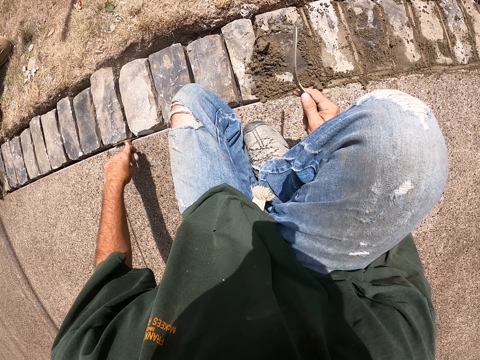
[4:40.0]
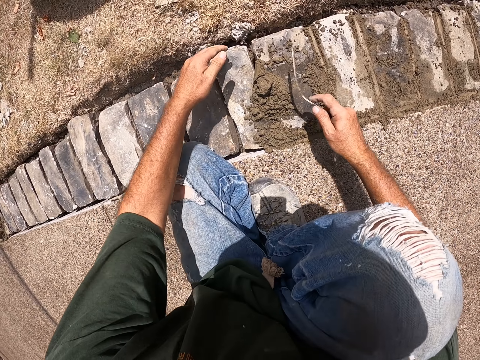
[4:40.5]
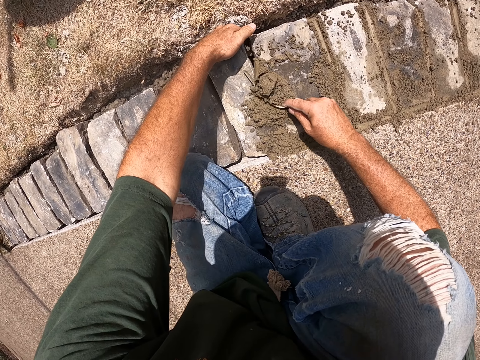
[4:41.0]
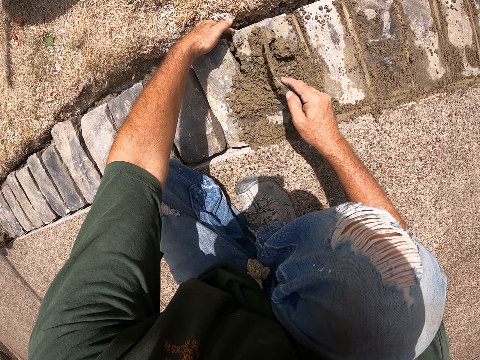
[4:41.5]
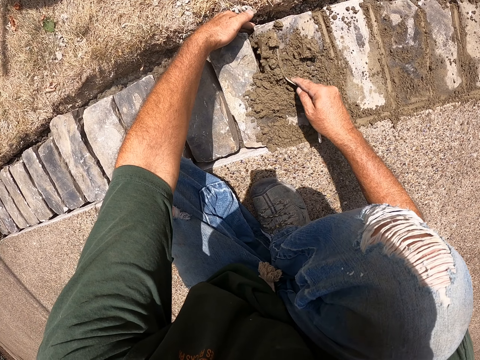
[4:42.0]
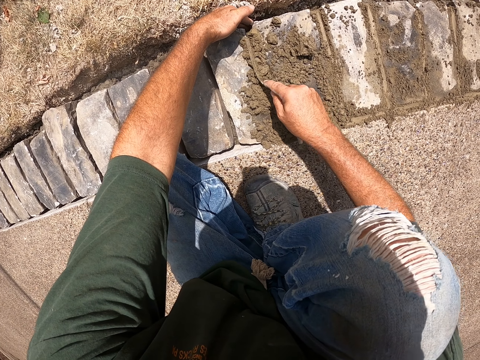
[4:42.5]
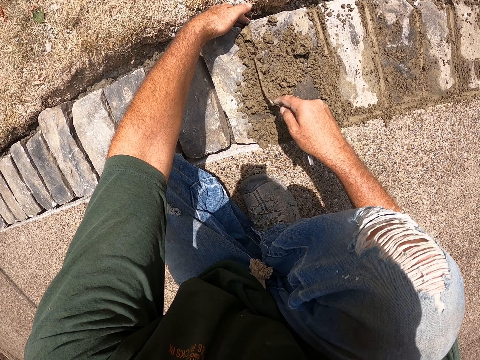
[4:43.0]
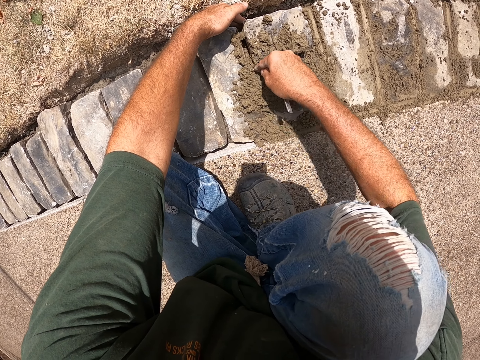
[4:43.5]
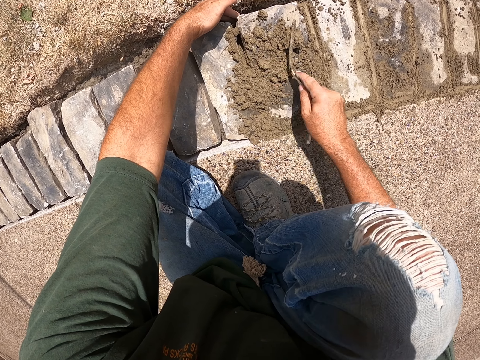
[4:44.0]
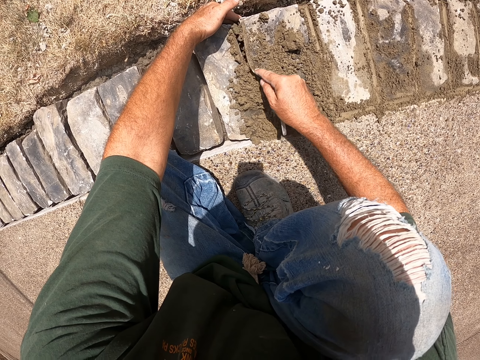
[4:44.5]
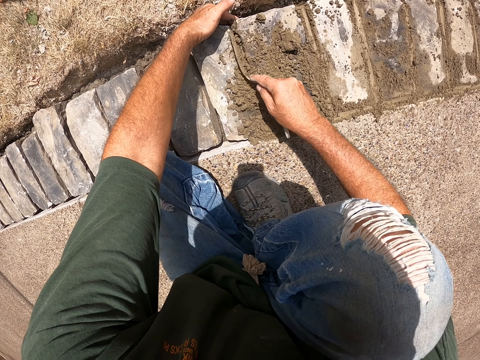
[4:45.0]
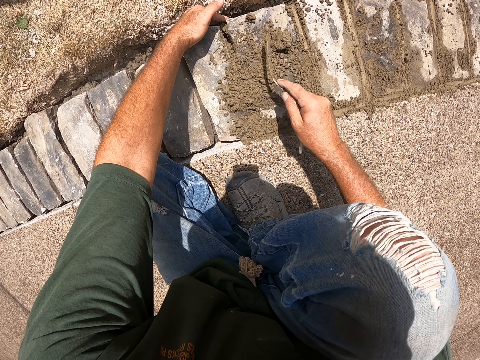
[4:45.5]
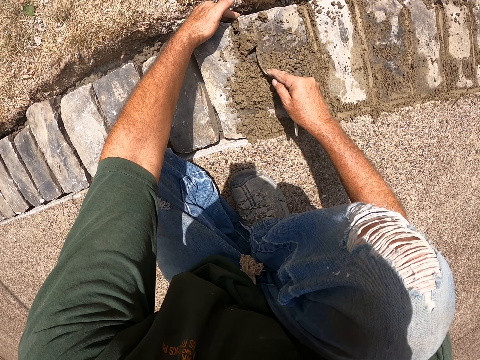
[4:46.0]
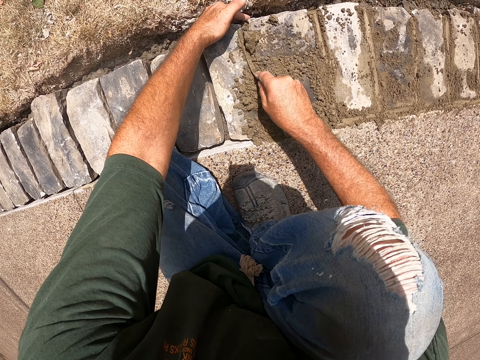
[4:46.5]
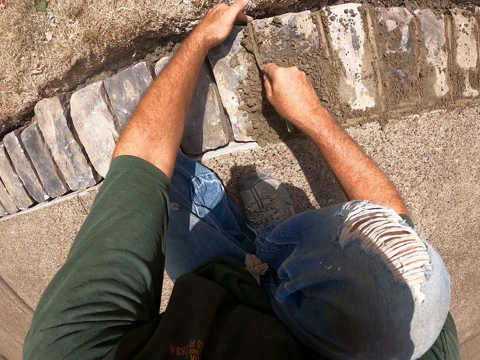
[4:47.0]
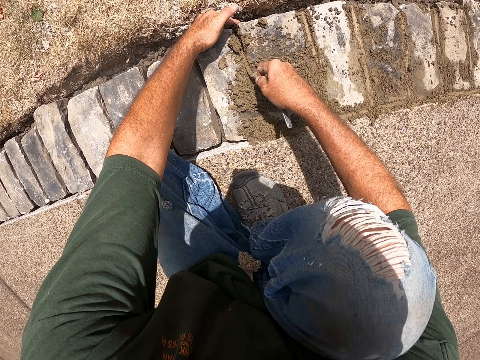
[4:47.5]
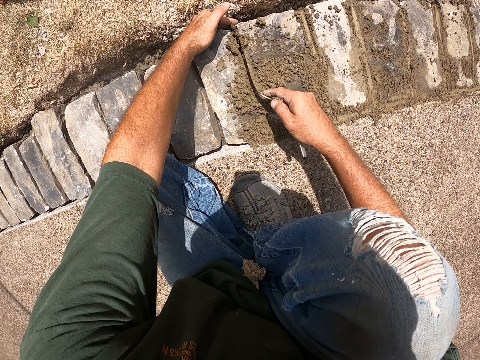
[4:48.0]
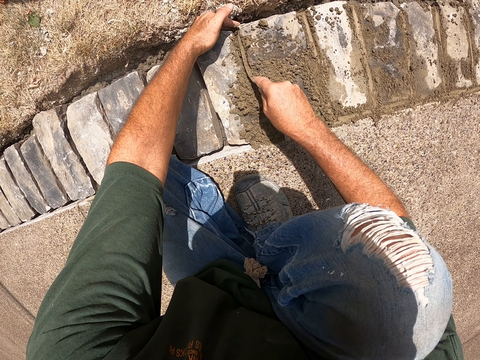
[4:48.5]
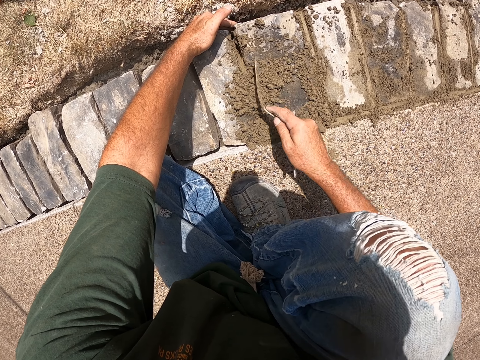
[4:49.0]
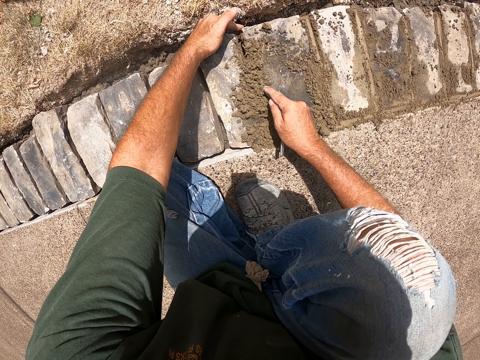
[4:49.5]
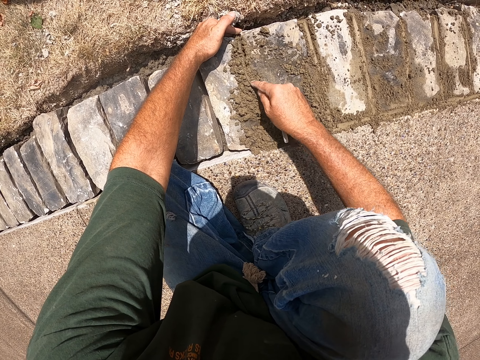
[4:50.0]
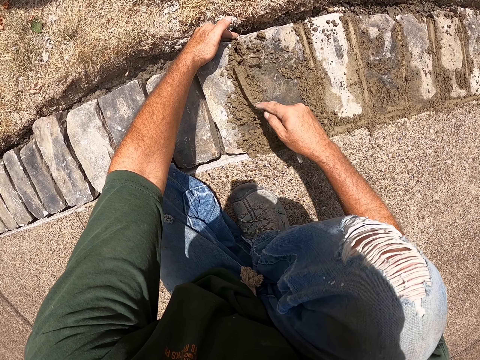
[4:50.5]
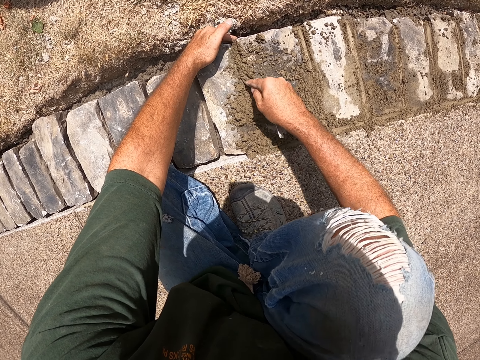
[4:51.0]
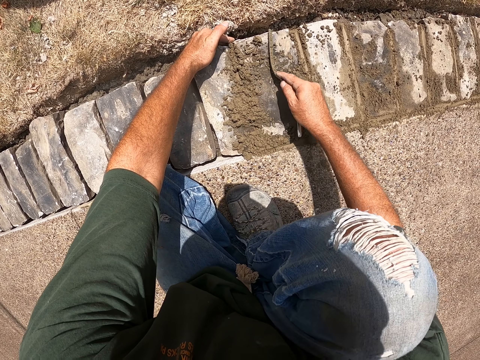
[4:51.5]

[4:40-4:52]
The camera wearer puts the mason trowel aside. They hold the brick. They cement the bricks with a joint filler.

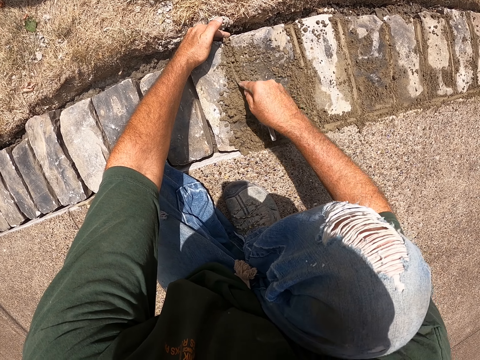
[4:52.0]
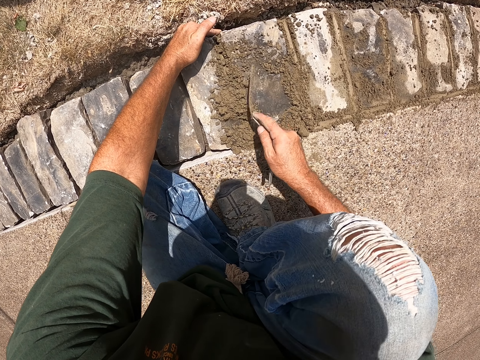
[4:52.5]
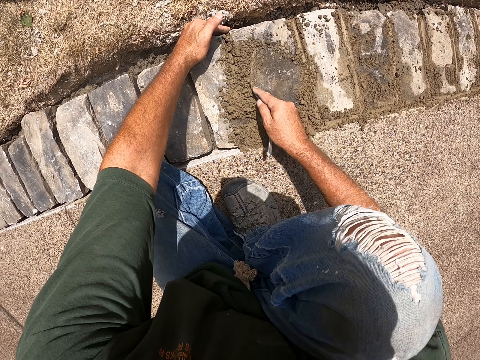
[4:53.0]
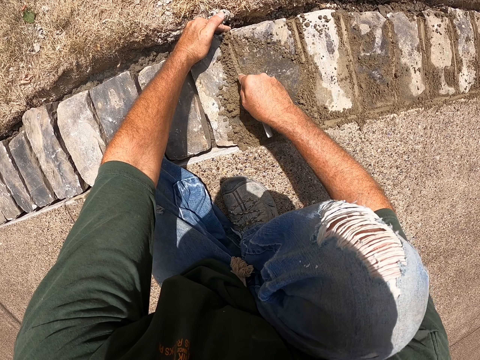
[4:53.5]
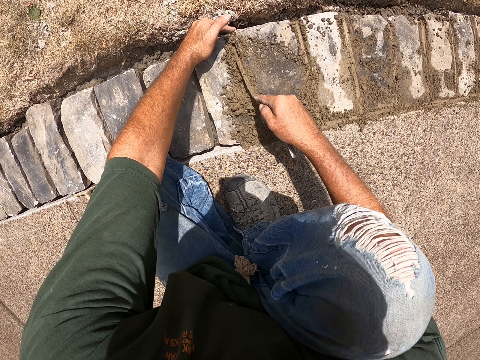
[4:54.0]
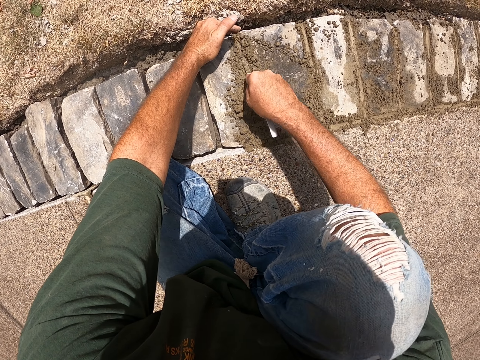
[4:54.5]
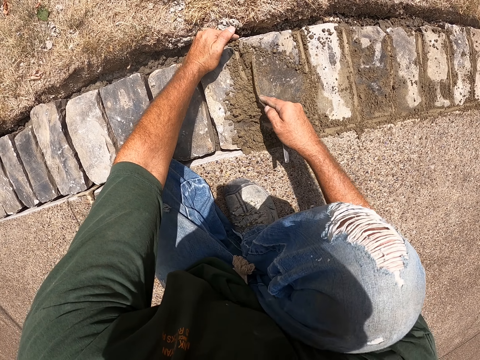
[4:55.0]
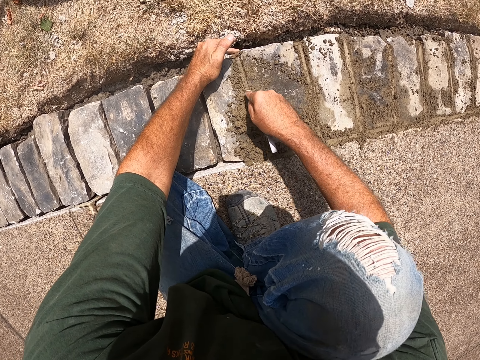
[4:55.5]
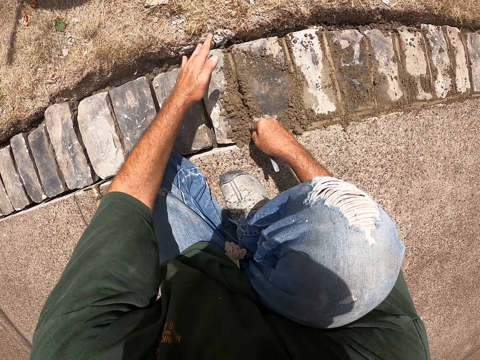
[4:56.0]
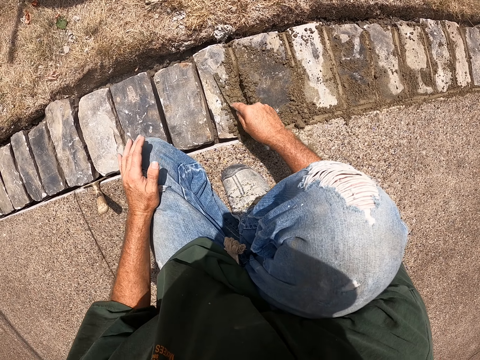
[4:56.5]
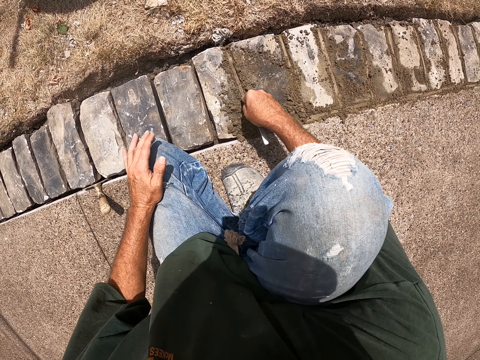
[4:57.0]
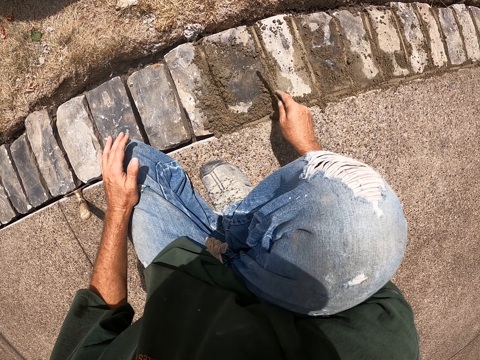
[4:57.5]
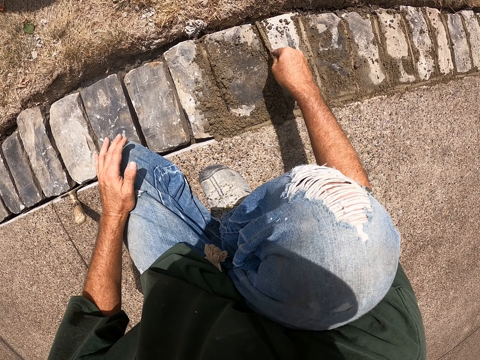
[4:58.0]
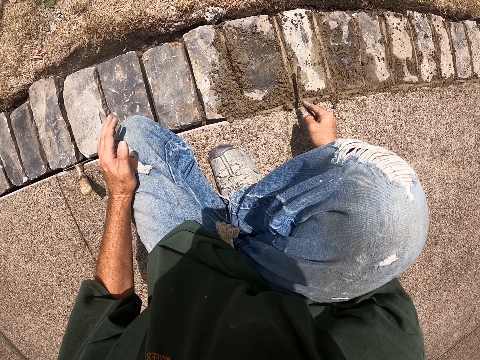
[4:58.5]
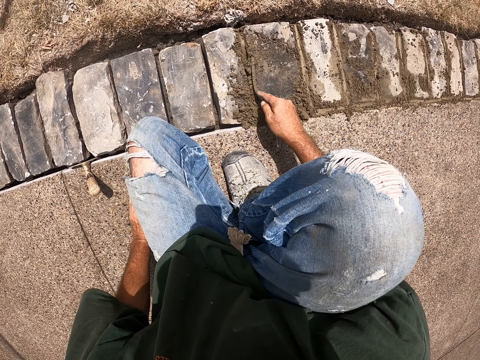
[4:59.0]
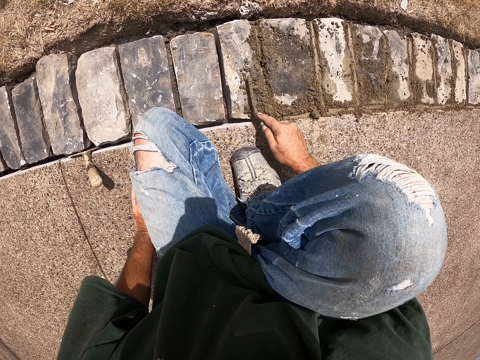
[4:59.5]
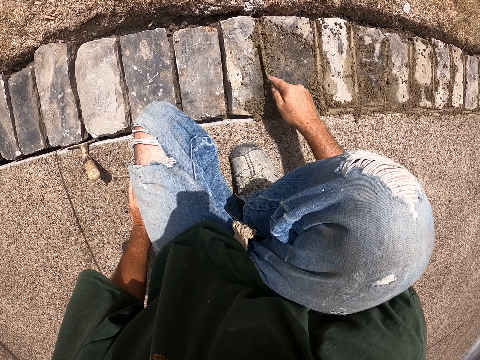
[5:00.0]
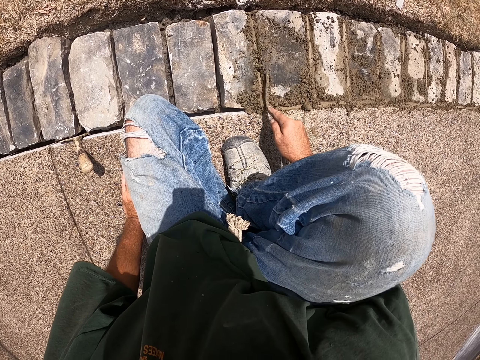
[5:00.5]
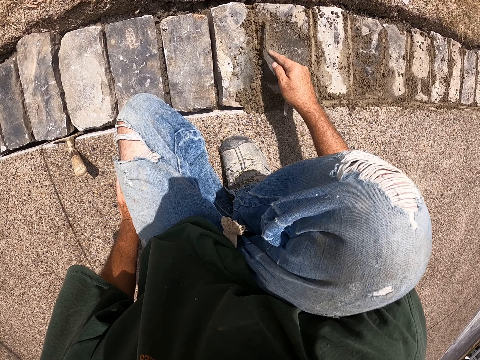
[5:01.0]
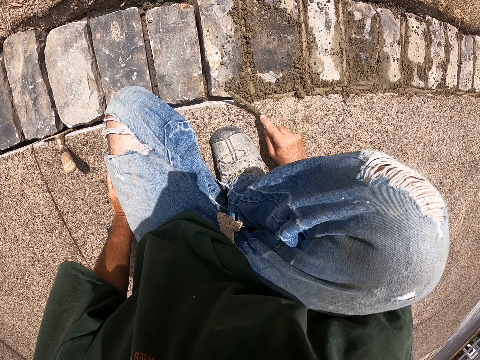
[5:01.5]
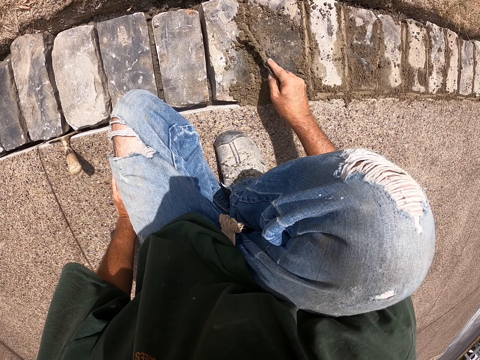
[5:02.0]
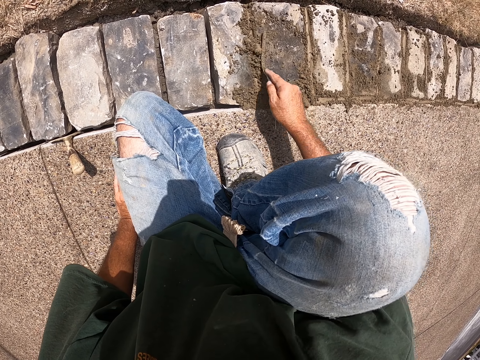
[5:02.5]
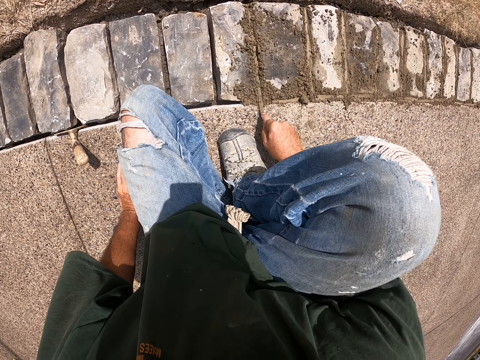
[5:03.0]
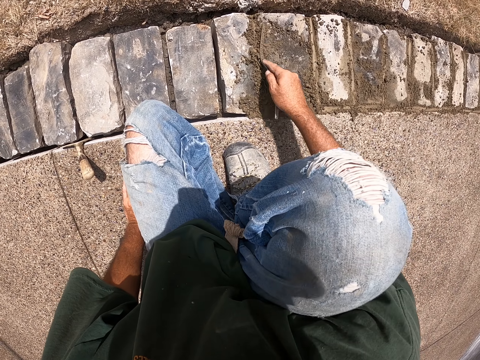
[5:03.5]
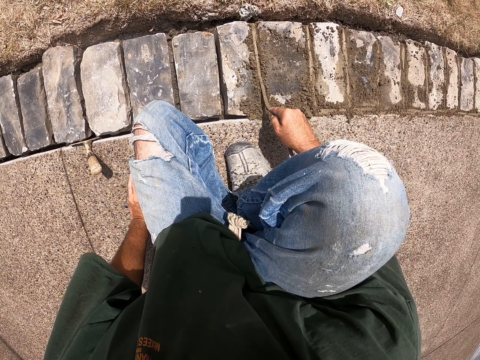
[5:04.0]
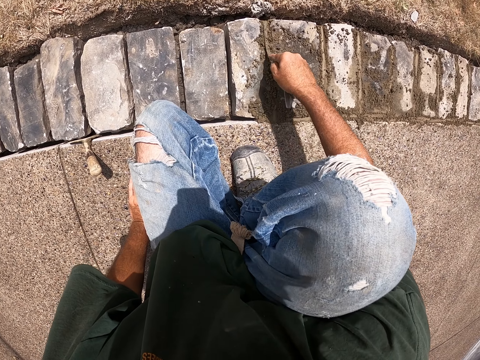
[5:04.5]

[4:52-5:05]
The camera wearer pulls his hand off the brick. He holds his leg. He cements bricks with a joint filler. He pulls his hand off the leg. He holds the path. He cements the bricks with the joint filler.

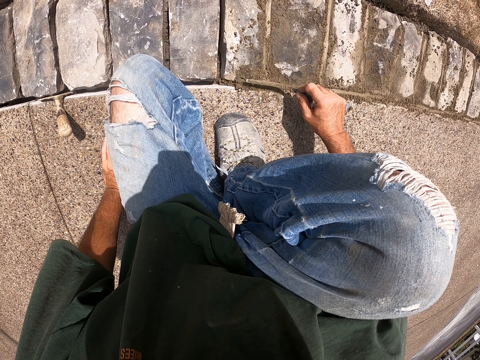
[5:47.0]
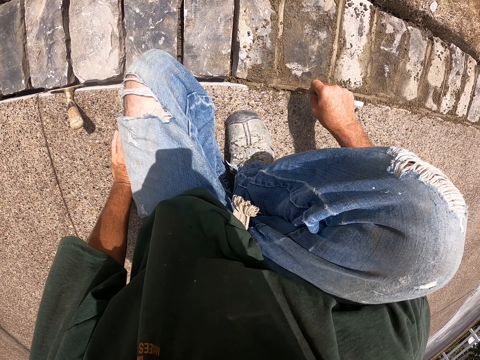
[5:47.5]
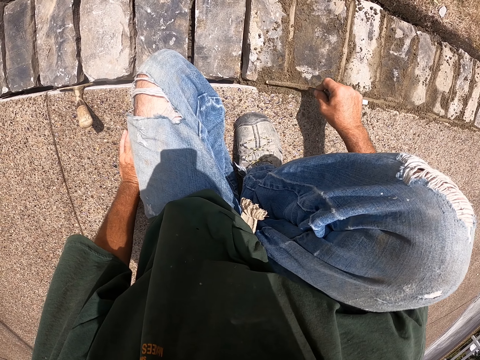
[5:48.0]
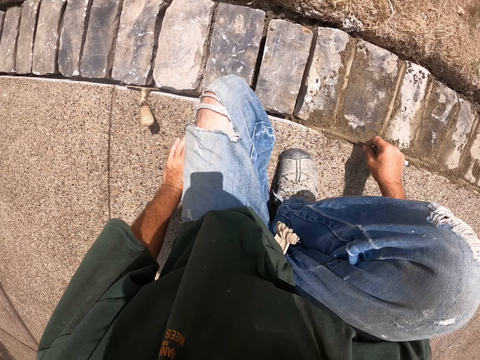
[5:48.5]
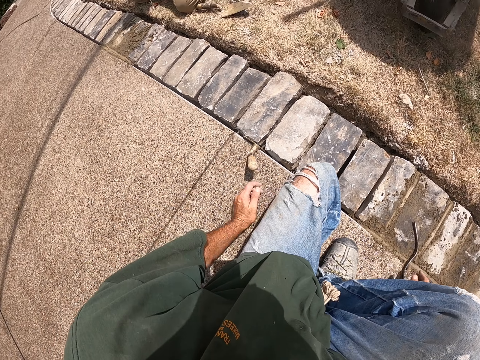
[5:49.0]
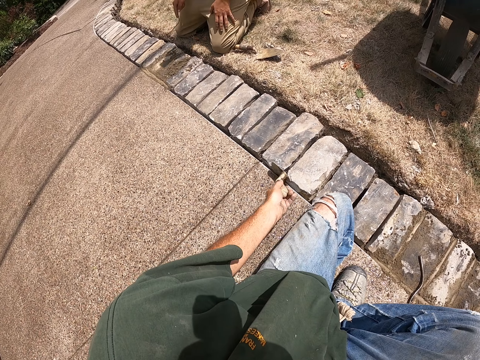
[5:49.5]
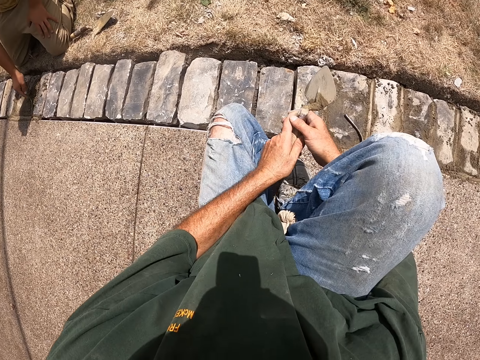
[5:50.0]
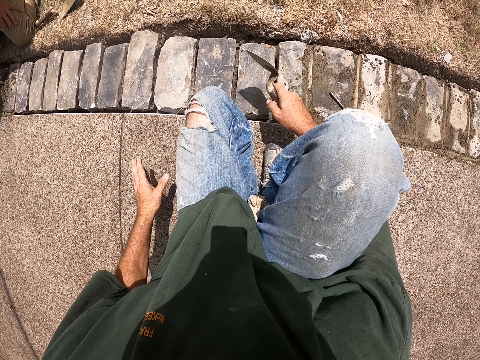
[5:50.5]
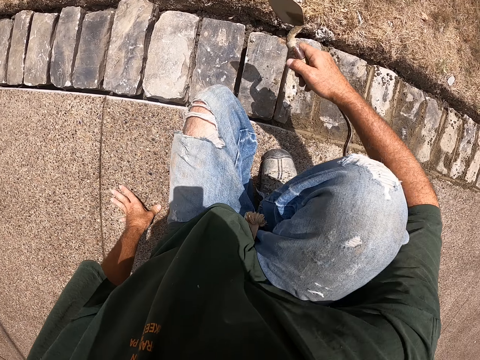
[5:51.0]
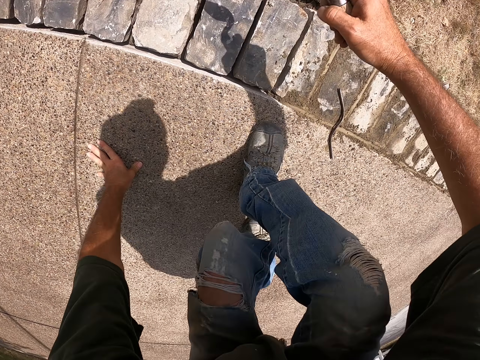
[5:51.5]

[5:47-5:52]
The camera wearer puts the joint filler on the brick. They pick up a mason trowel. A man kneels on the grass beside the bricks. The camera wearer switches the mason trowel to the other hand. They stand up.
